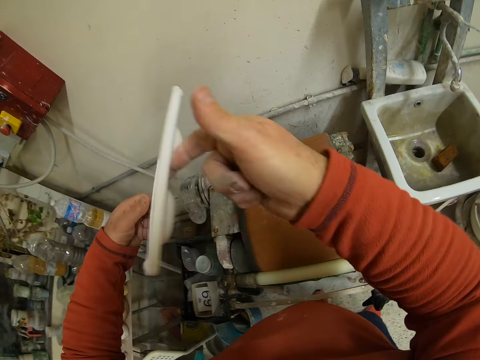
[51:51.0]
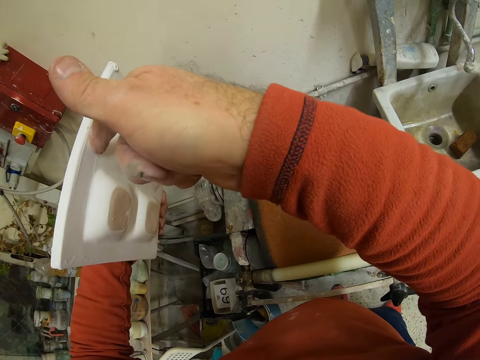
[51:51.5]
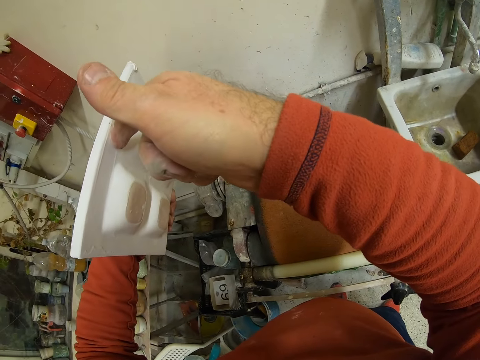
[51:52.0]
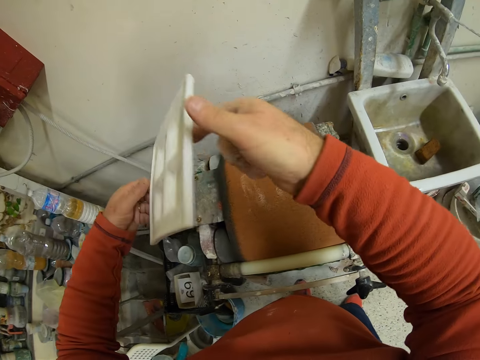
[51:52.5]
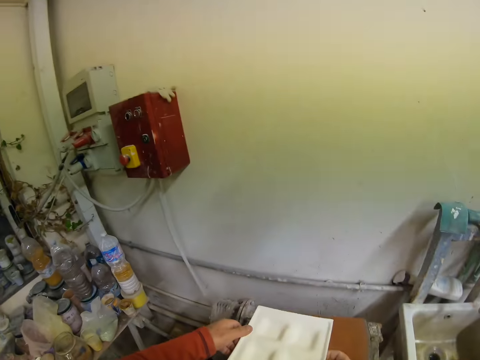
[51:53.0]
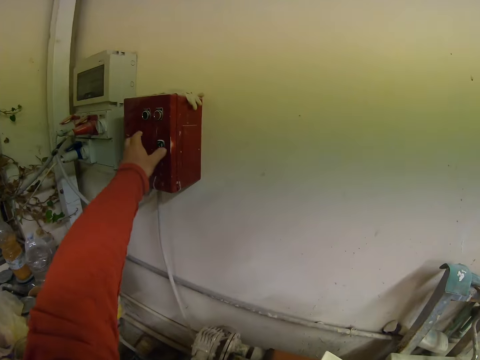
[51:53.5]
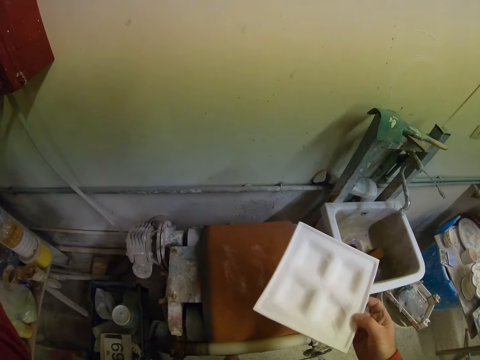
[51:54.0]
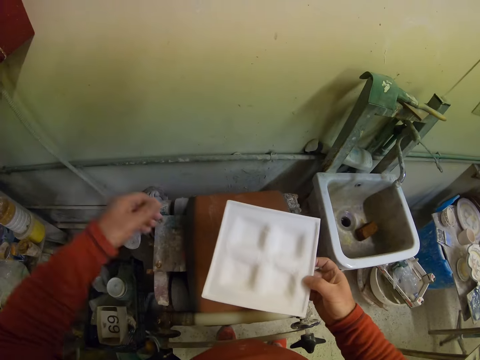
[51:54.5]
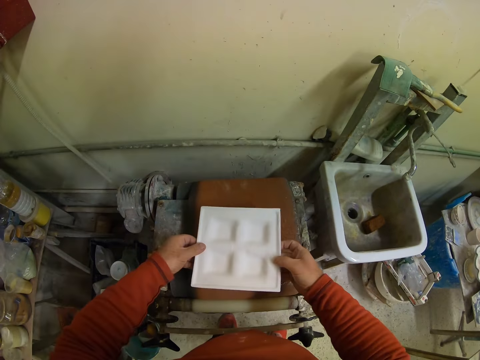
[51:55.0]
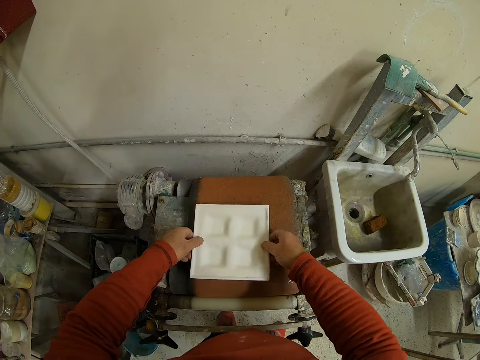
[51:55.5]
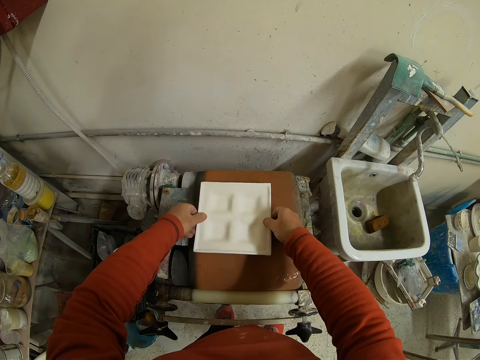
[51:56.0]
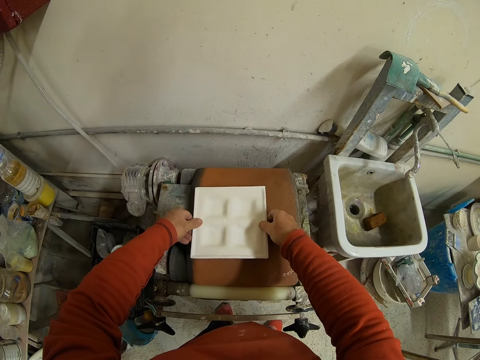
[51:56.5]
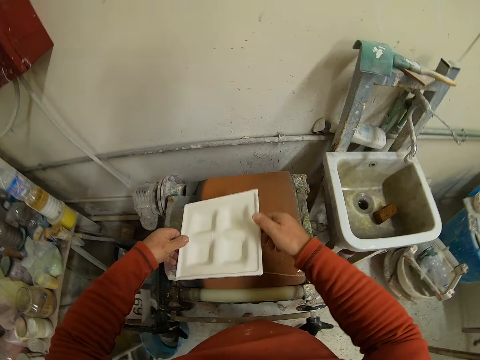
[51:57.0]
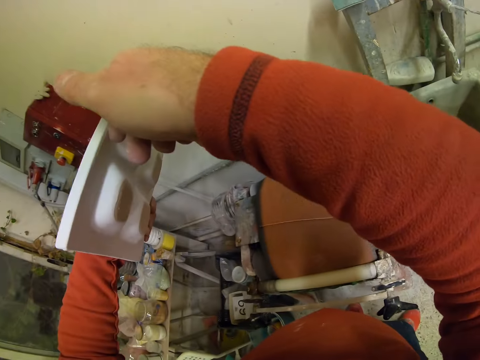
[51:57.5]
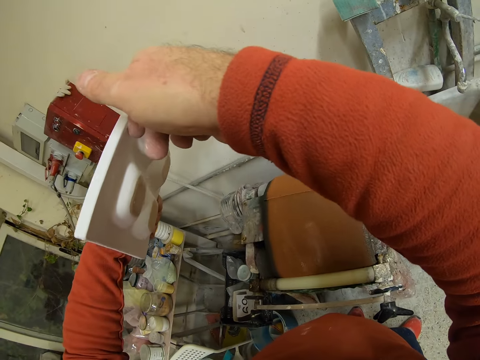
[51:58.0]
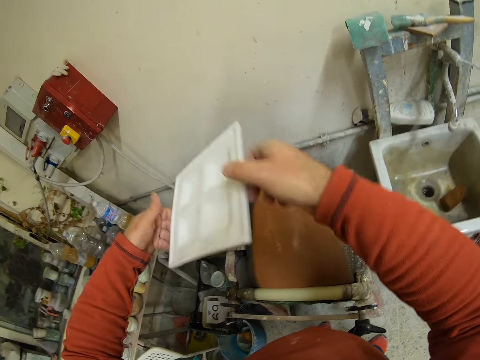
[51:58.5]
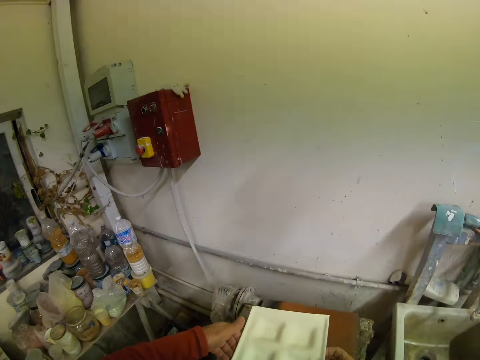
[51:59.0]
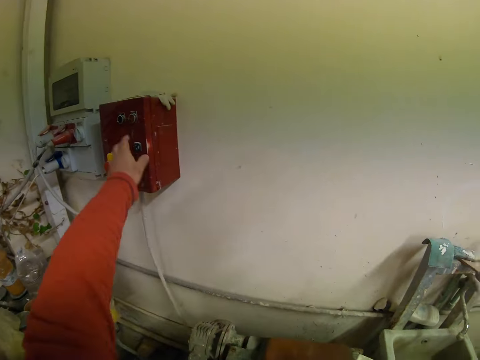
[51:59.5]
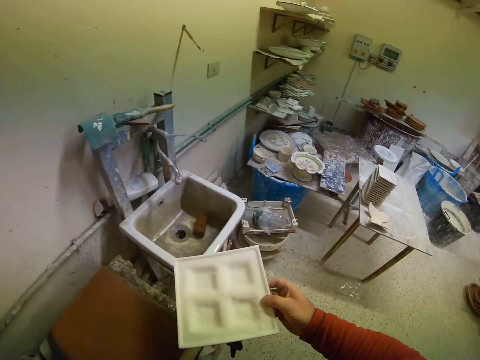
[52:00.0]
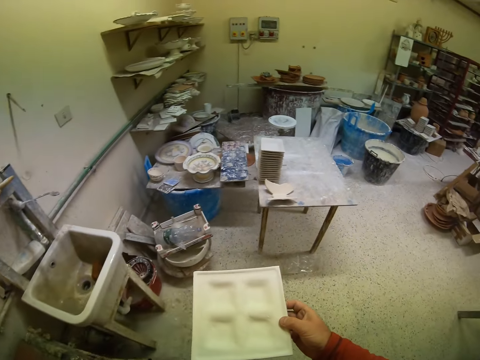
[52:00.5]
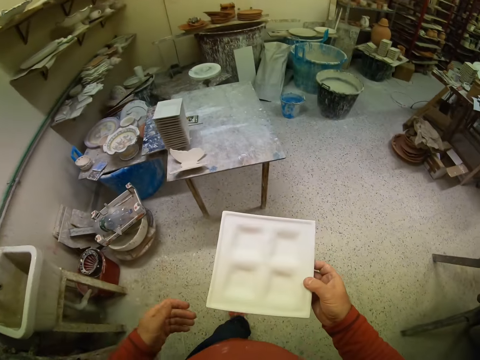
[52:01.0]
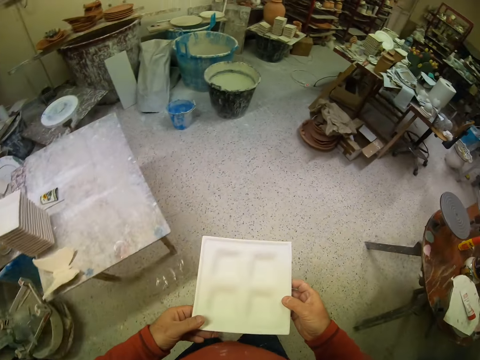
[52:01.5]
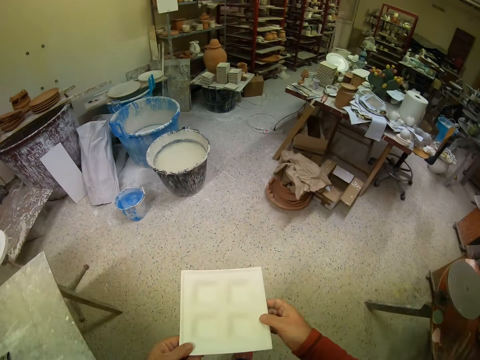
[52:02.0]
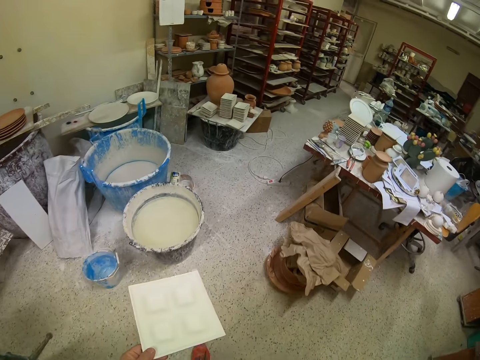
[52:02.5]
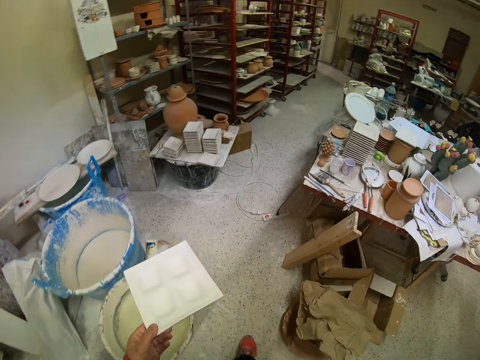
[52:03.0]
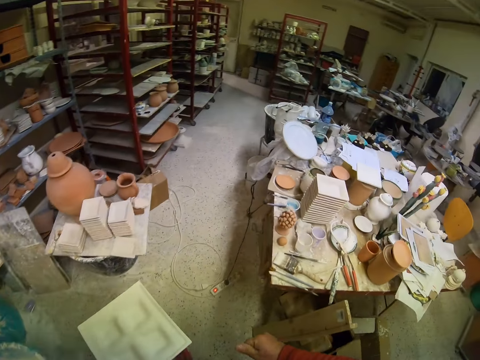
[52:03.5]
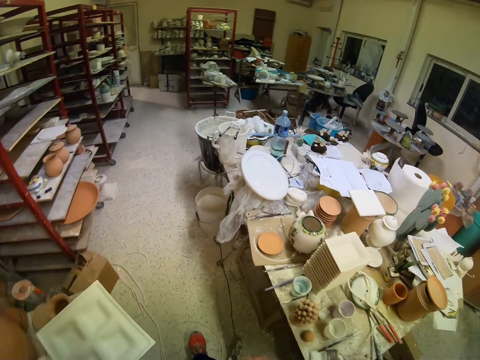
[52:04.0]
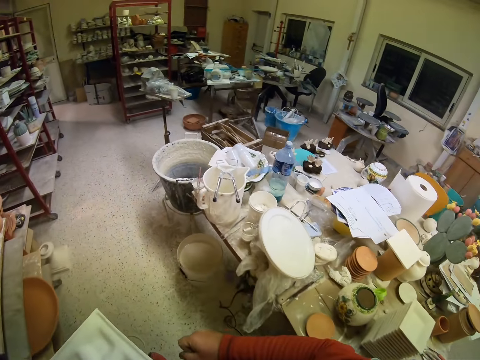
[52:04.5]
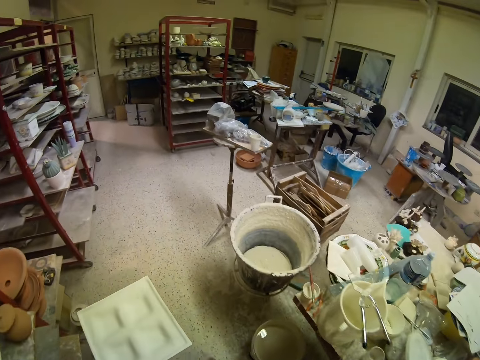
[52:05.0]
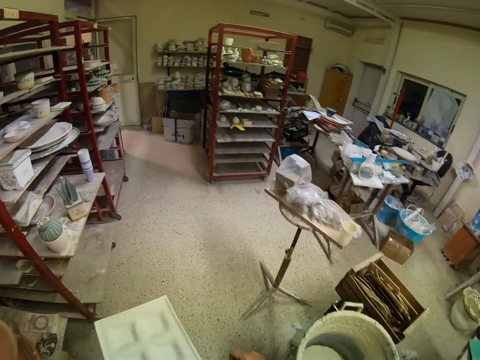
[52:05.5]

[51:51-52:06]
The camera wearer turns on the device. They rub the plate or platter on the paint. They look at the platter. They switch off the device. They walk in the workshop.

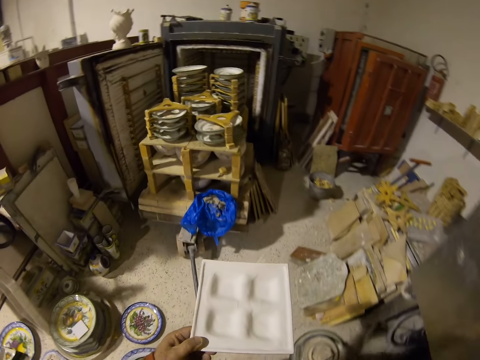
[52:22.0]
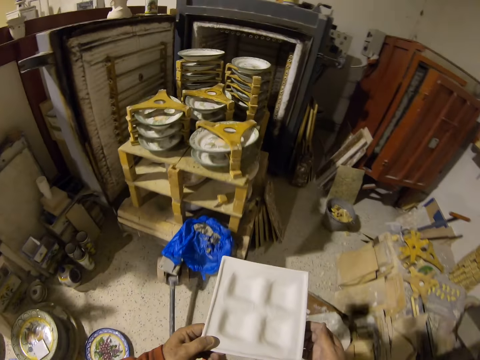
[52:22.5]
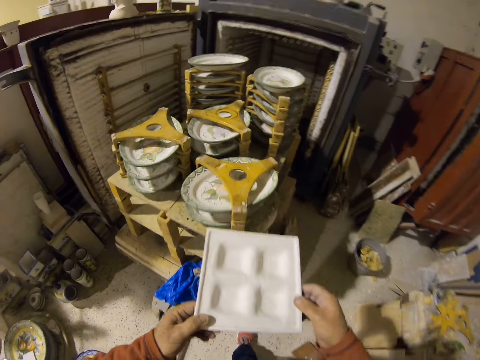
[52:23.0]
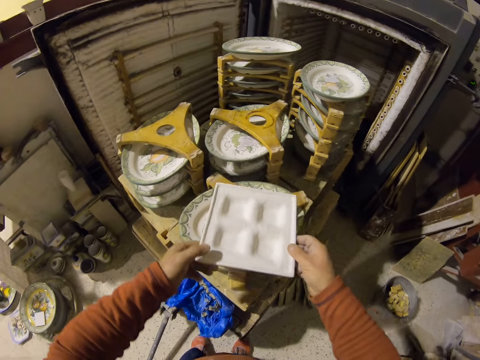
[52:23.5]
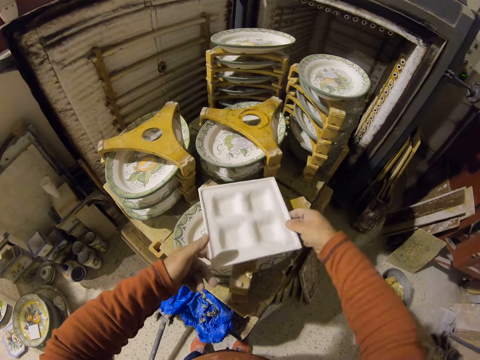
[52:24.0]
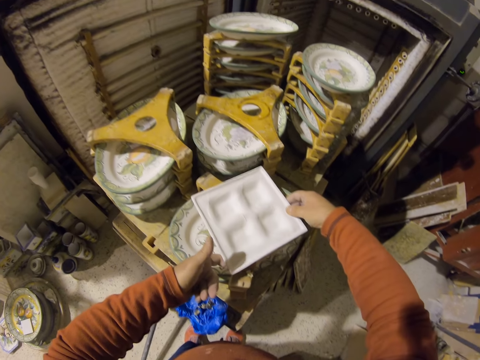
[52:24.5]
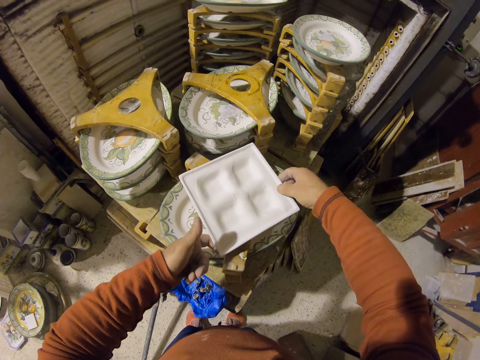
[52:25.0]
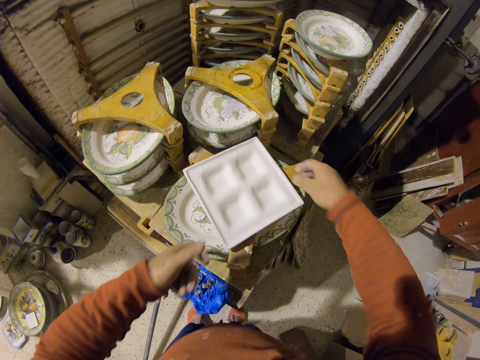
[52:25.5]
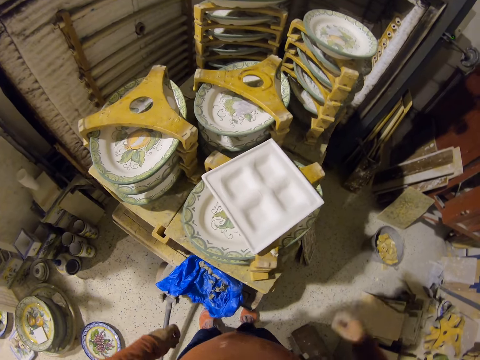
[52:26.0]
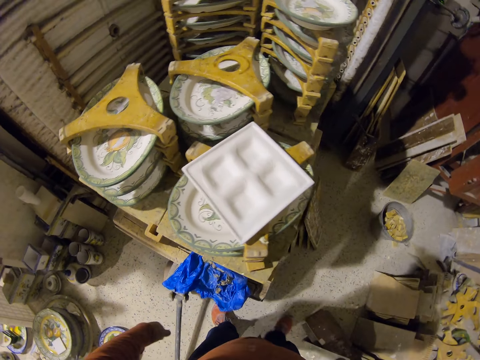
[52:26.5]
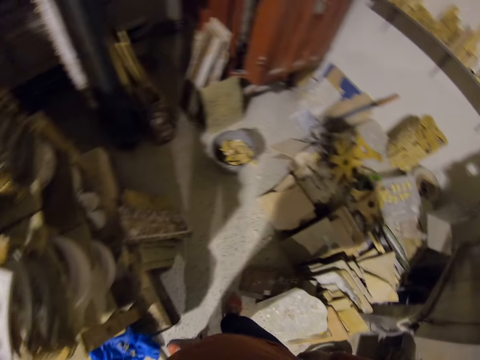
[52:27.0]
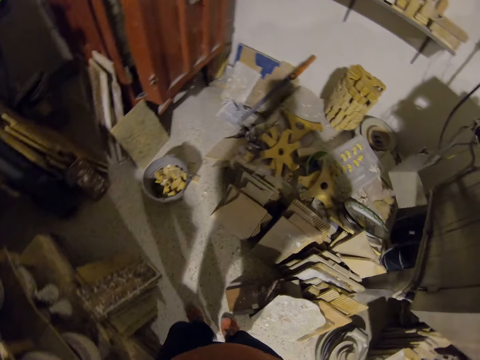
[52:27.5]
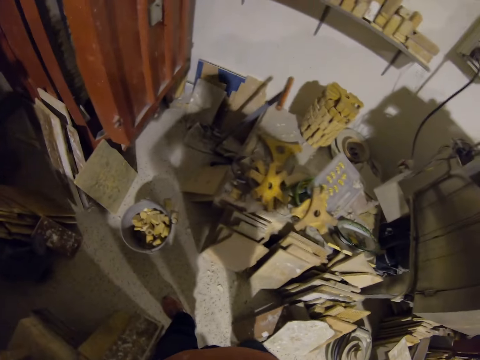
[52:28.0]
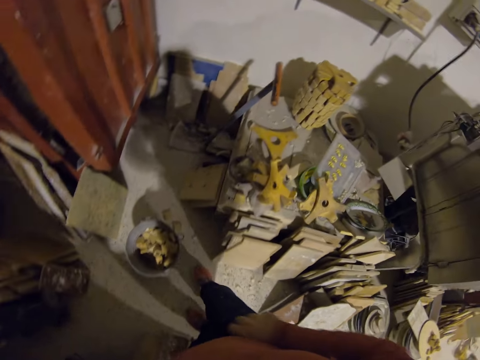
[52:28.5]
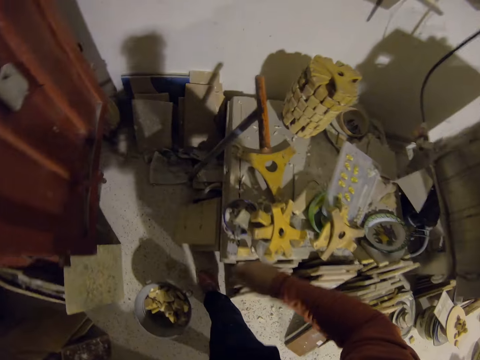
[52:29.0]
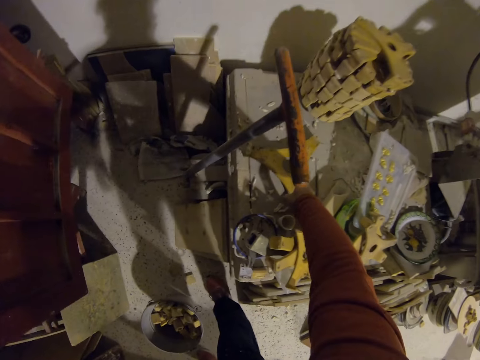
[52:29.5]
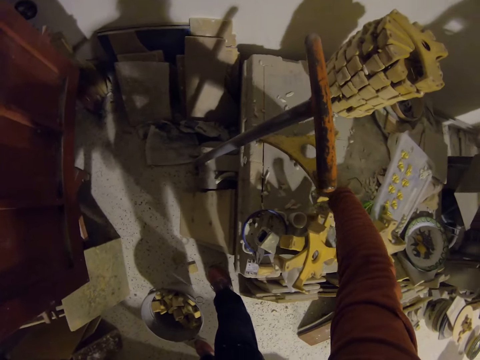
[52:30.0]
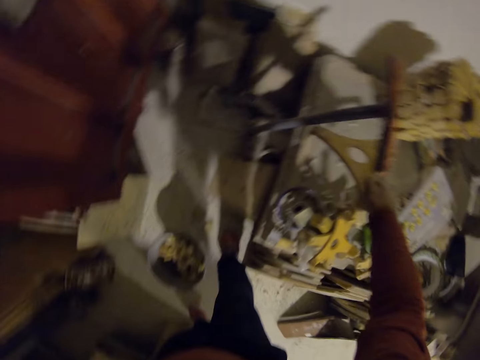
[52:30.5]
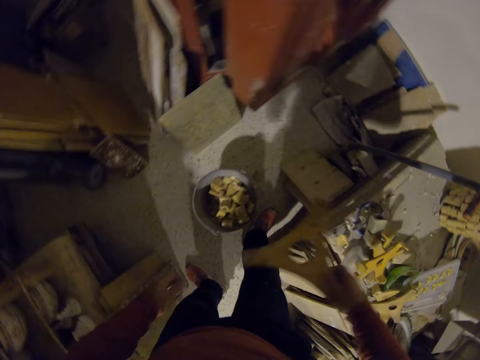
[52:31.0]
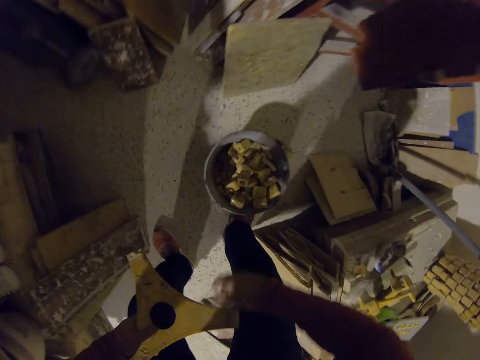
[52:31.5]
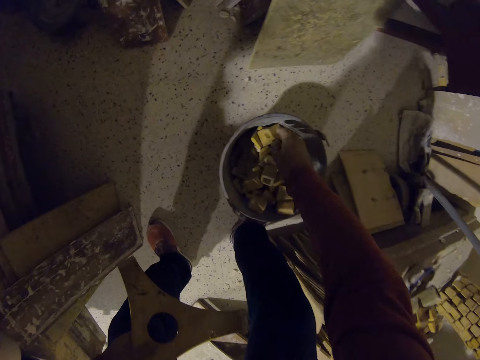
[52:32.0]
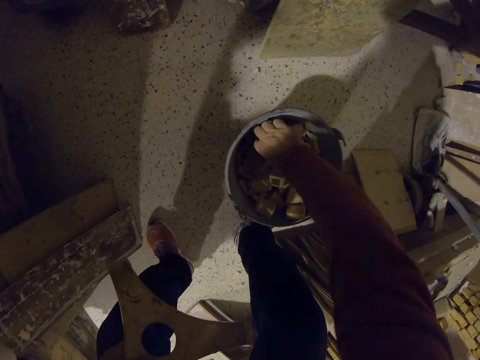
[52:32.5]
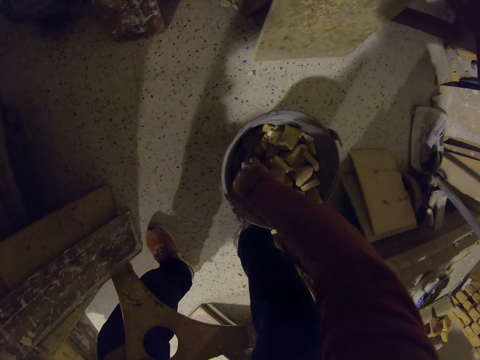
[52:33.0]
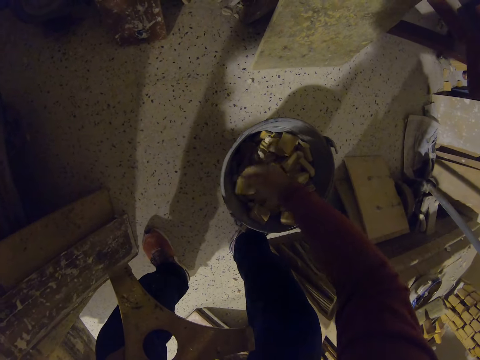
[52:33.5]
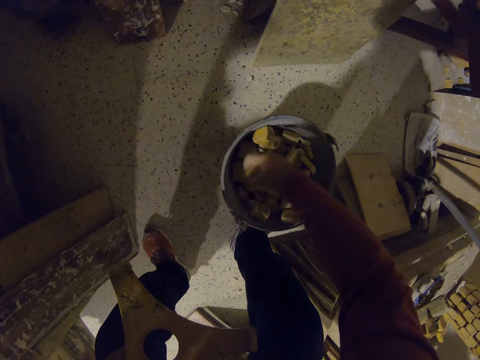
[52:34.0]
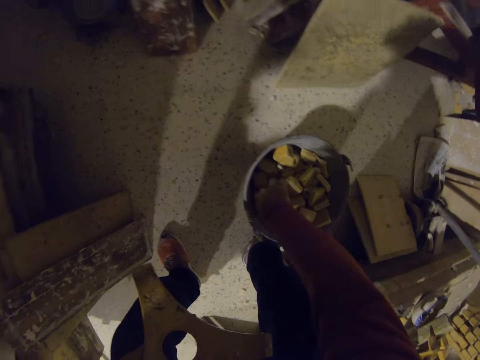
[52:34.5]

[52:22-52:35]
The camera wearer puts the plate on the plate holder stand. They pick up the holder stand from the table. They pick up stones in a bucket.
